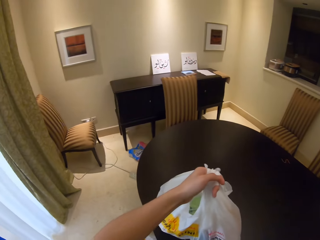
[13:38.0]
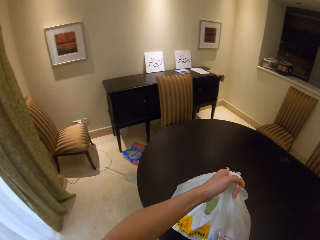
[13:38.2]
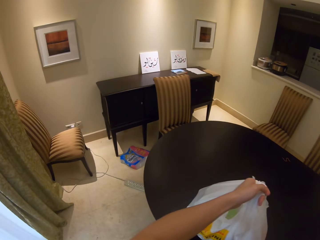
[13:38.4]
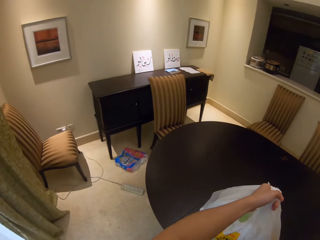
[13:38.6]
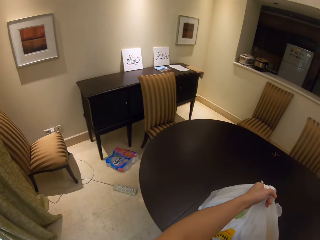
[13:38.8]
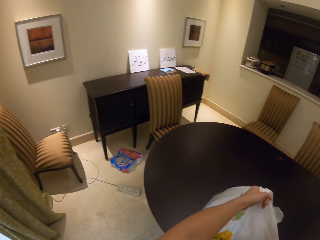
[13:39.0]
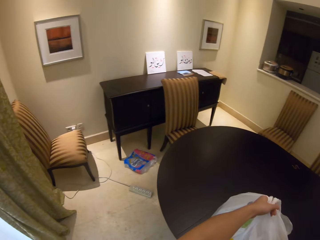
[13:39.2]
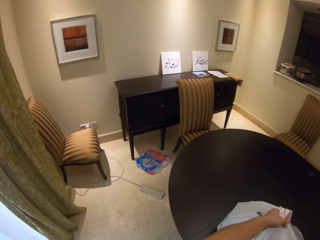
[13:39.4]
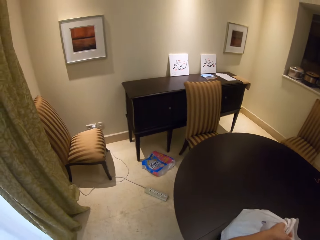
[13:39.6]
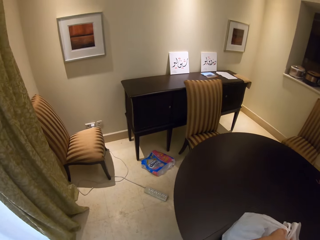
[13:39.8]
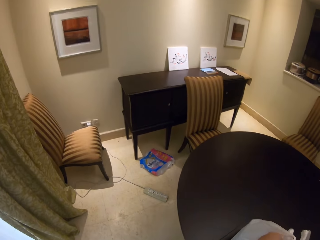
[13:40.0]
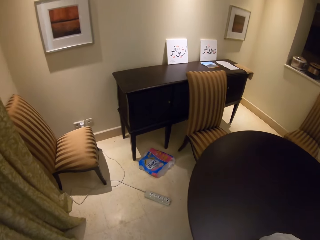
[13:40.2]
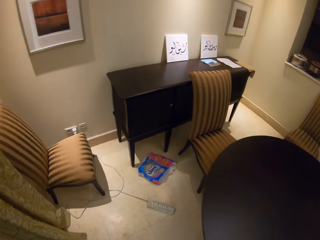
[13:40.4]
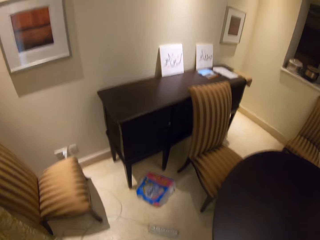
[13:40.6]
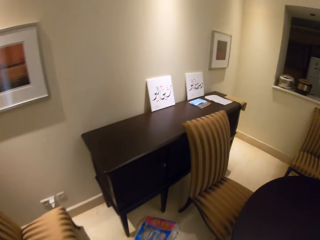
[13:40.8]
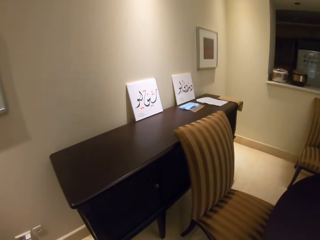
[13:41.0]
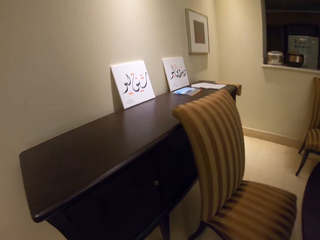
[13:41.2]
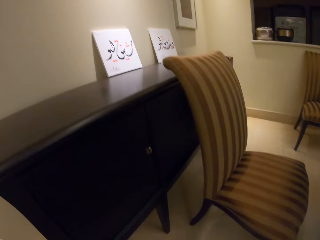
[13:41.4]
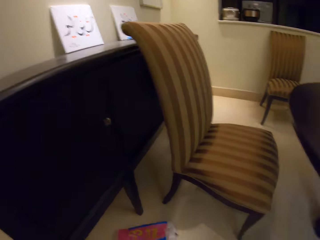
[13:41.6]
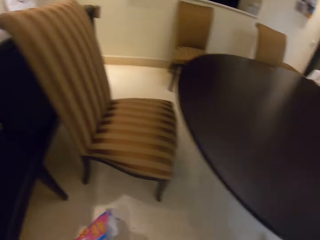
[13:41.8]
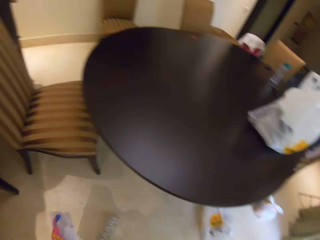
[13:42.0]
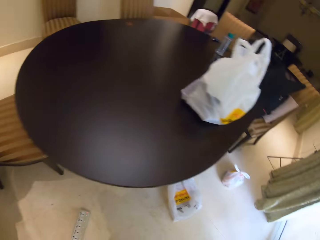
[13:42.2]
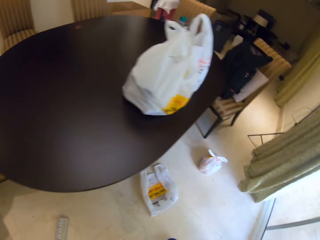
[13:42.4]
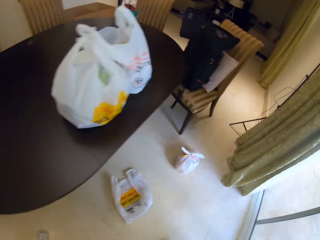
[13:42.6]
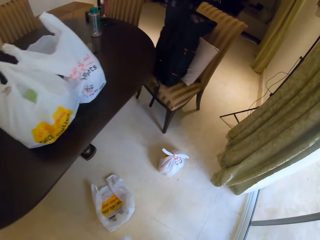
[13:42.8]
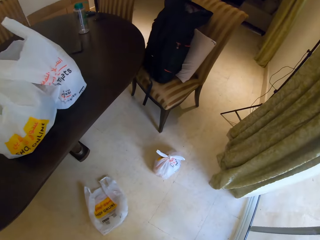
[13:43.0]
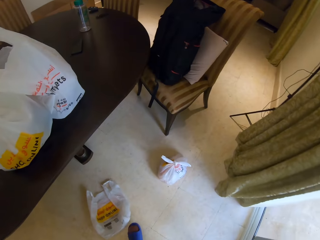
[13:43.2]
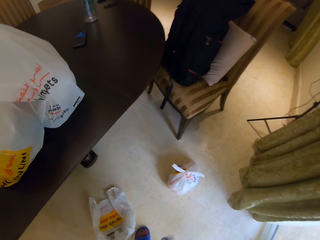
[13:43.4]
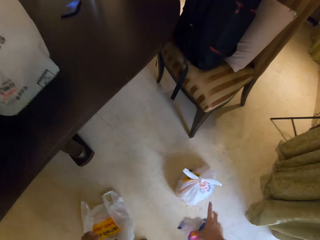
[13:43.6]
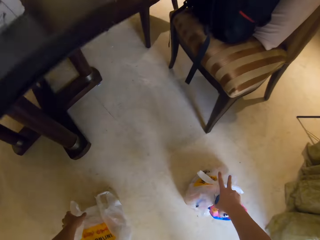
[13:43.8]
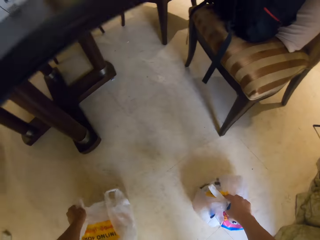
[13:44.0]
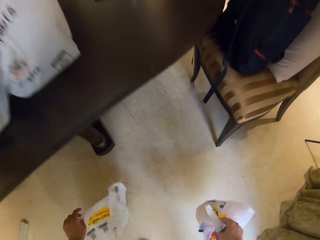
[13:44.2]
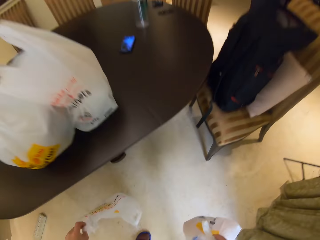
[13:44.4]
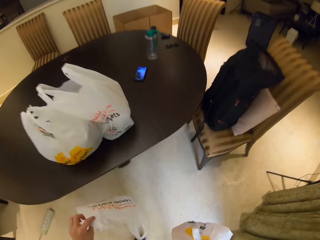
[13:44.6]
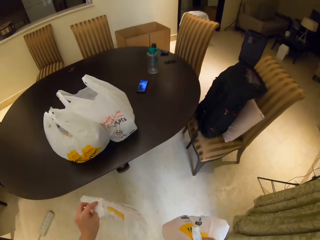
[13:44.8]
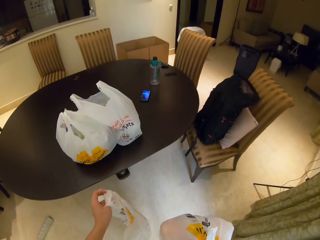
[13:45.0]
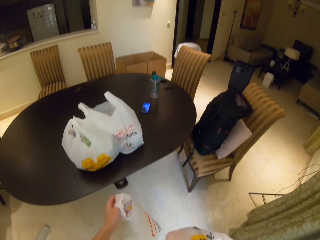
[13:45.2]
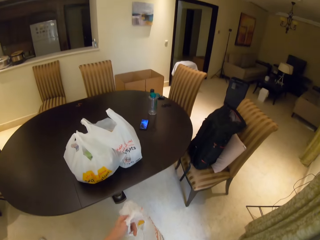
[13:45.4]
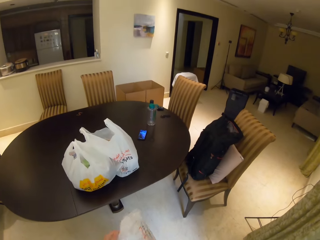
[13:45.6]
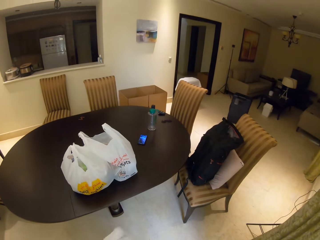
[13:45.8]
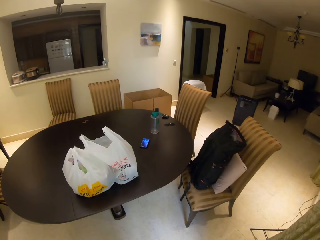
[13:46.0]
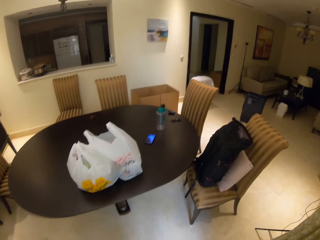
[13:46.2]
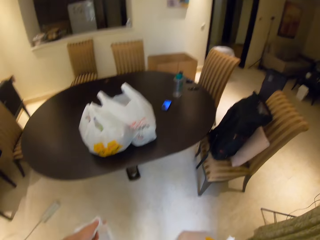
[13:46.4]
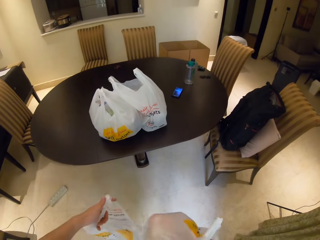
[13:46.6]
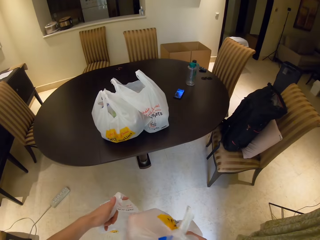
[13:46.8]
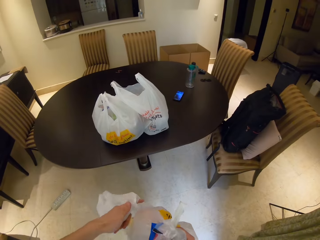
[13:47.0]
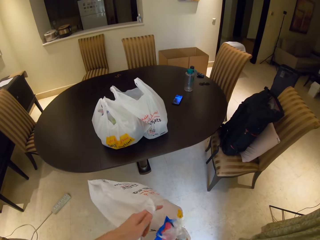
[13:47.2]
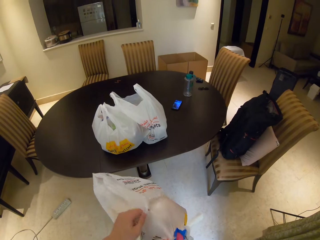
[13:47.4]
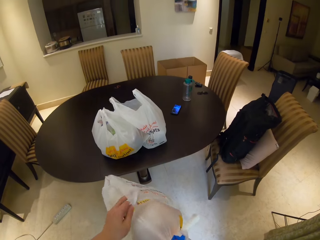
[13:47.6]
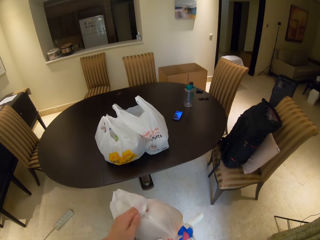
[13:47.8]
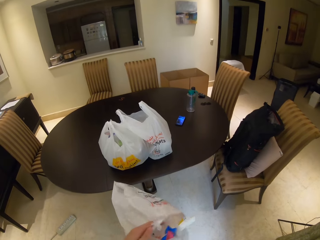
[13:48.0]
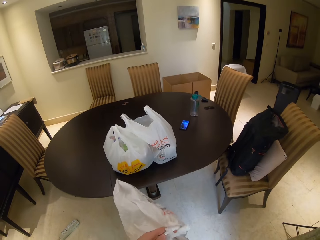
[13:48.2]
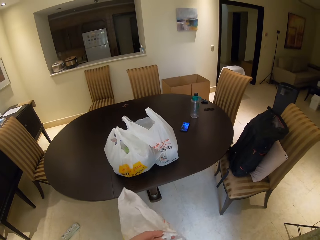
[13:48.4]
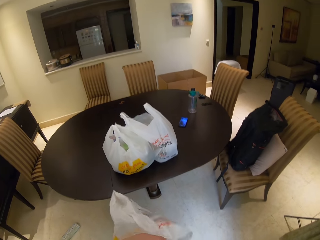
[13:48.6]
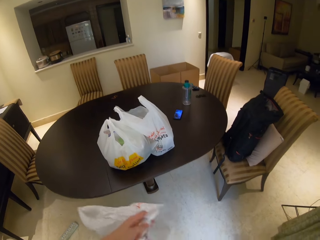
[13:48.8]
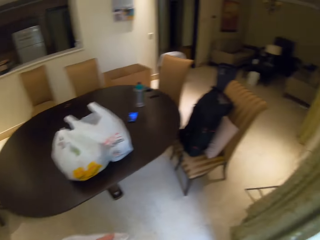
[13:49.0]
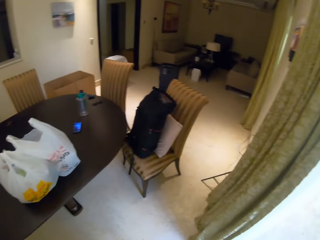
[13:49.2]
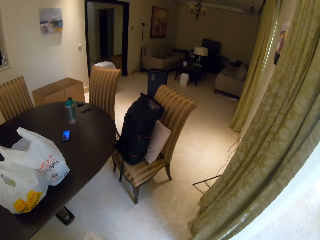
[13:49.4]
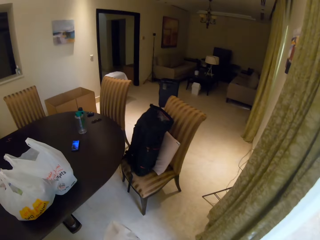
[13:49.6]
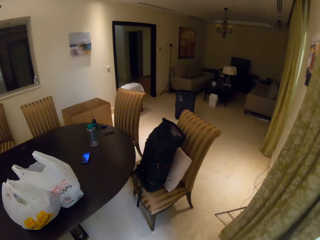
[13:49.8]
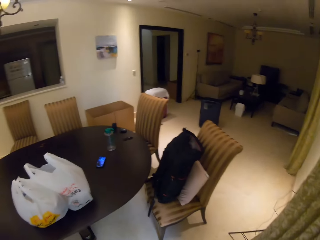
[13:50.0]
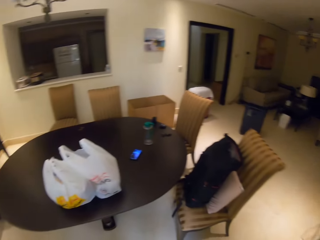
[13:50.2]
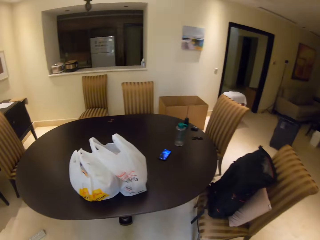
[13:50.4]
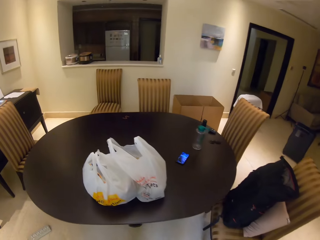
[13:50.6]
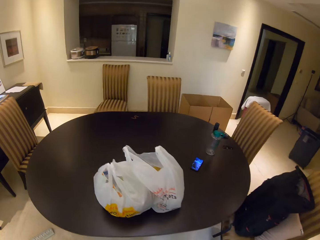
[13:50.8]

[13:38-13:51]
The camera wearer puts the paper bags on a table. They pick up the paper bags from the floor. They stare at the papers.

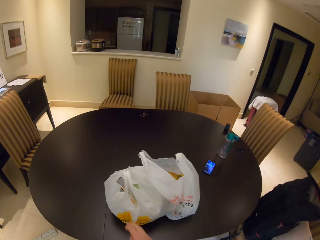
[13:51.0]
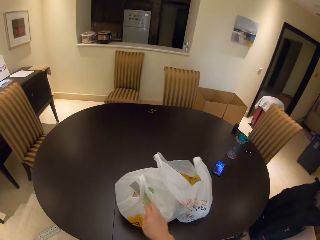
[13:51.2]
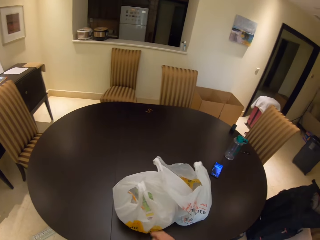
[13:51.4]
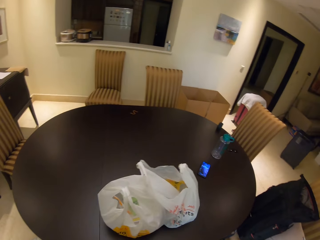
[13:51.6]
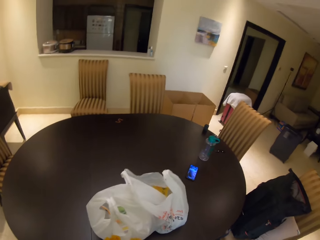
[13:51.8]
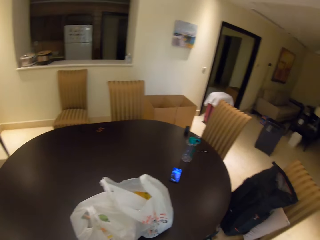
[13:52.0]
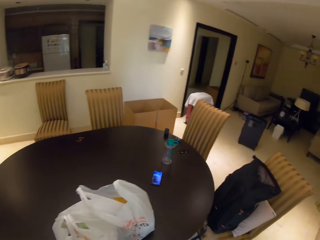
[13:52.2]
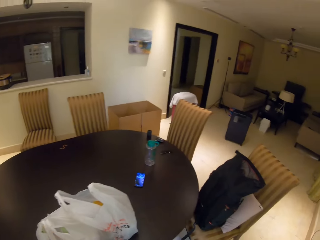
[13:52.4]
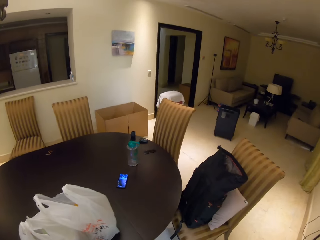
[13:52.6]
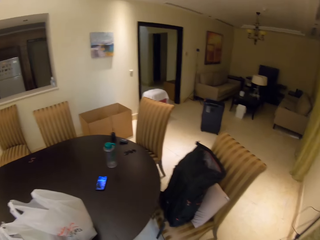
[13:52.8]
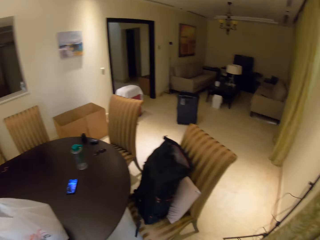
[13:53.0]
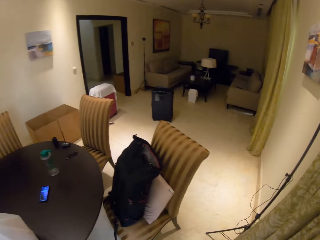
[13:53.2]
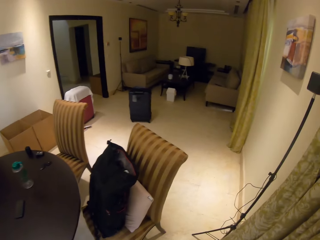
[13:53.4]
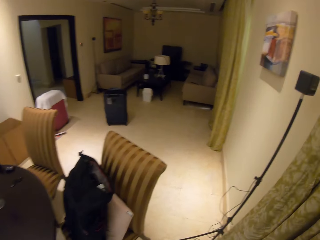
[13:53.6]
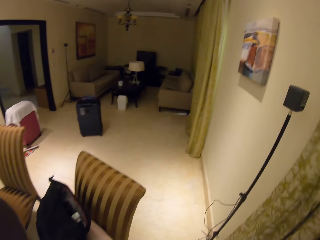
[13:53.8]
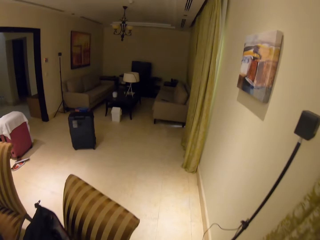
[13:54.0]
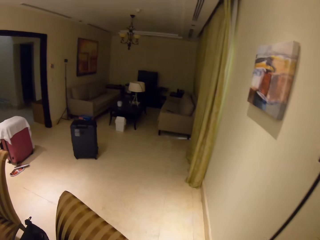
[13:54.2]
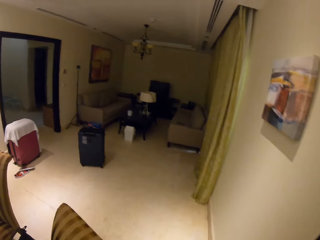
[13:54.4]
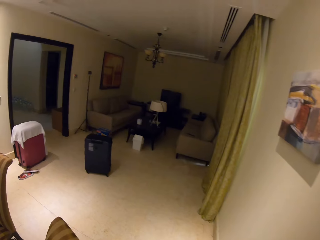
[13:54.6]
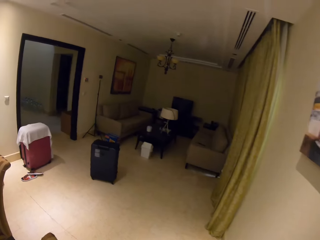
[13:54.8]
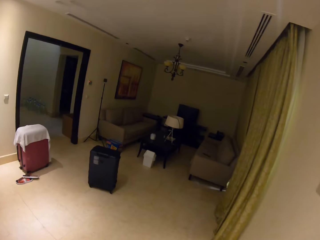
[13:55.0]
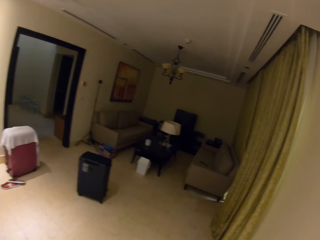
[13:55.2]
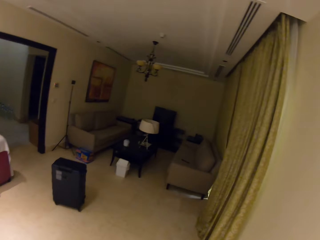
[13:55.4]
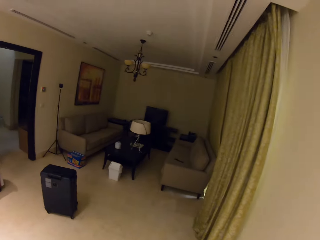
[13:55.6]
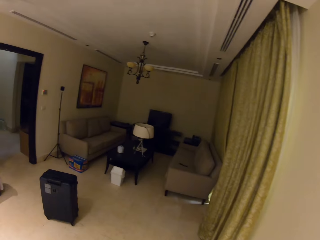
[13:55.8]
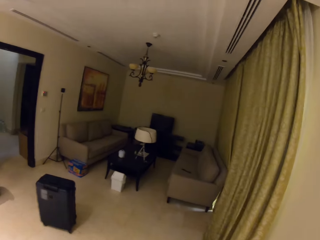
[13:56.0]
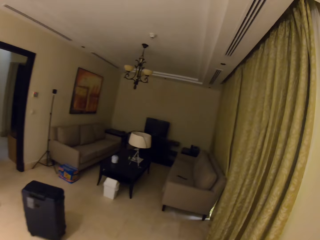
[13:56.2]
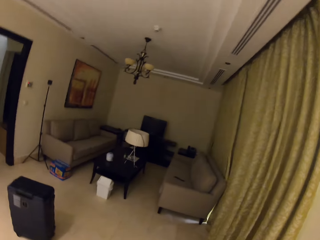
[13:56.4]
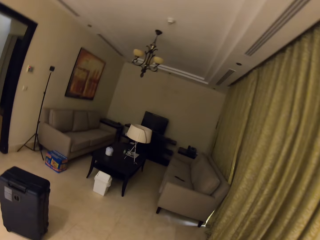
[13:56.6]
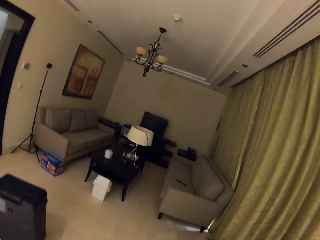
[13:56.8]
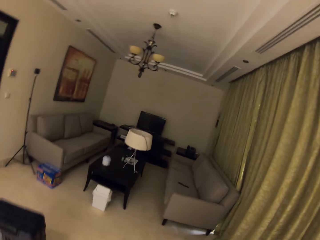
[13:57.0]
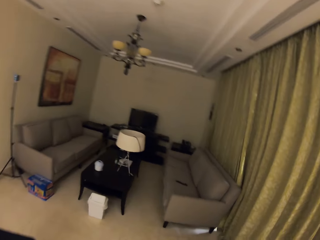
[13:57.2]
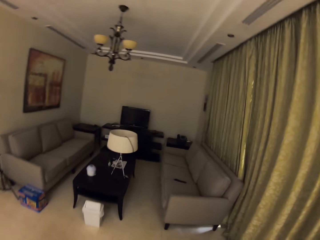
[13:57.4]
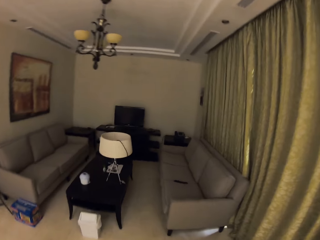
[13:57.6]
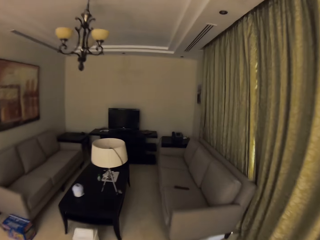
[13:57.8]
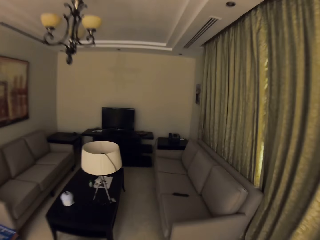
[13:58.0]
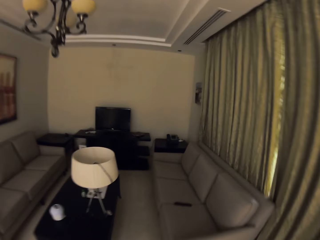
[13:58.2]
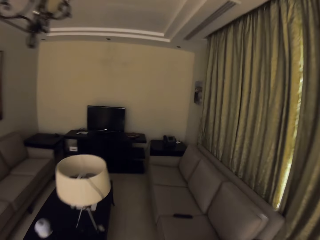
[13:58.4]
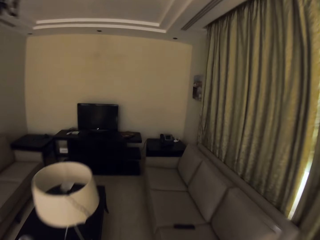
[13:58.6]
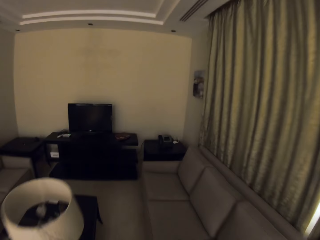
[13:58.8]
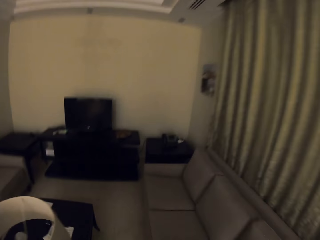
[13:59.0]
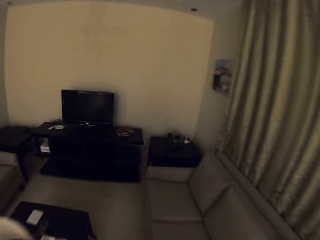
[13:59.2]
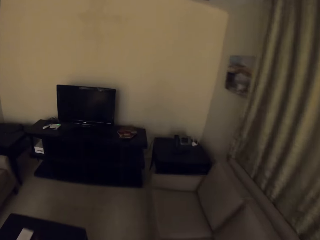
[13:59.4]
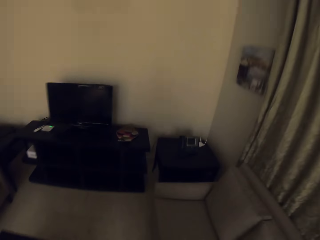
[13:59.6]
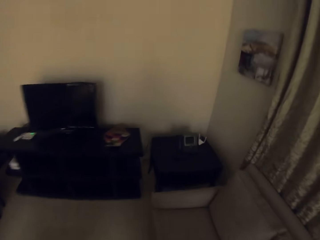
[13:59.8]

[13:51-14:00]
The camera wearer walks around the house.
